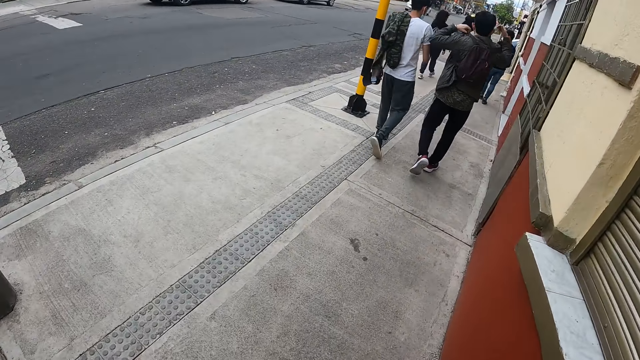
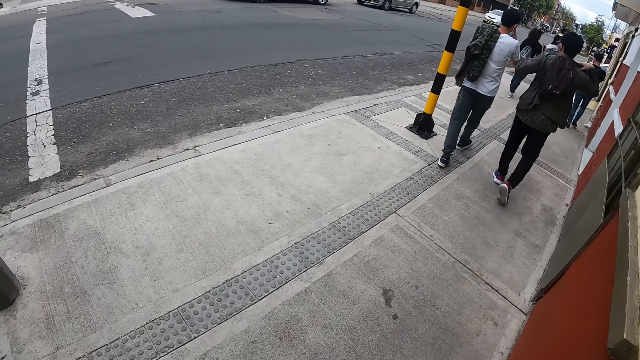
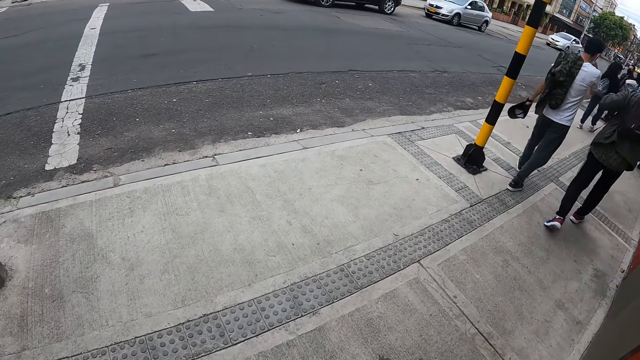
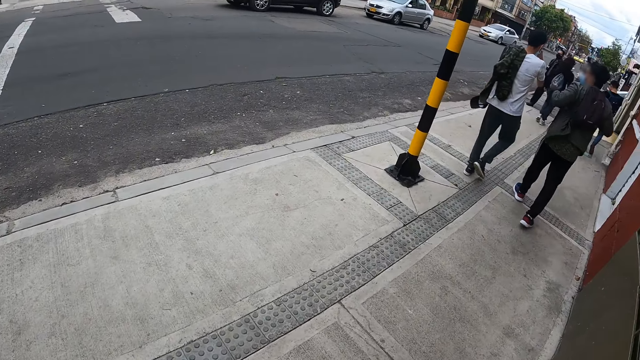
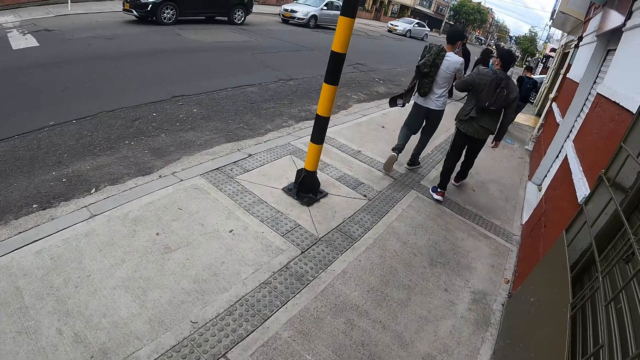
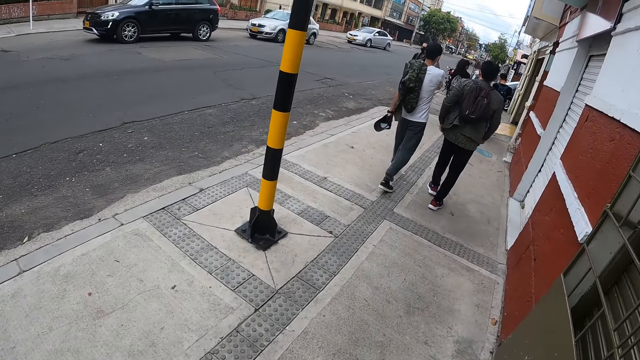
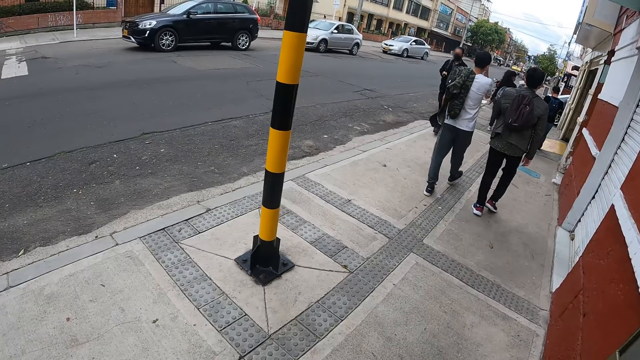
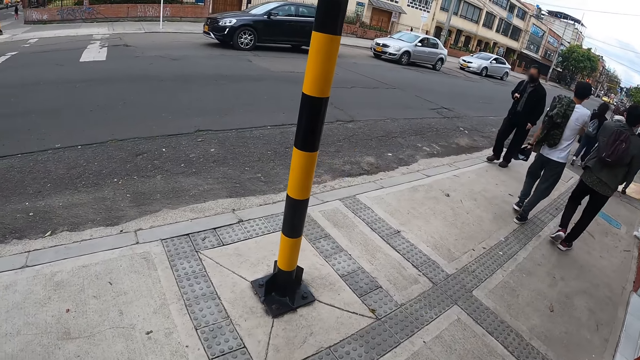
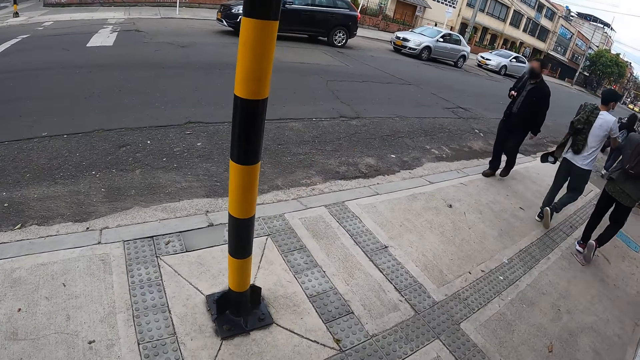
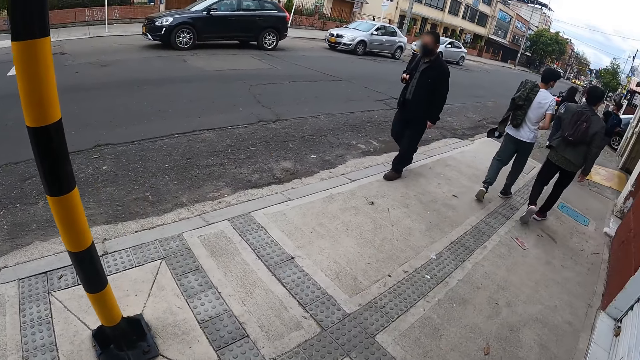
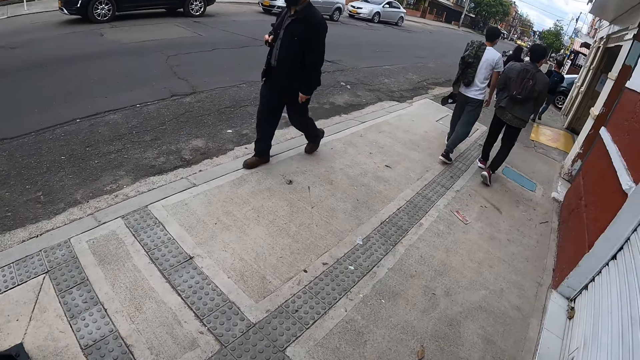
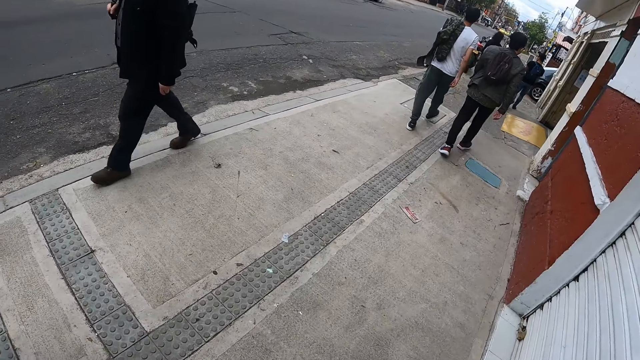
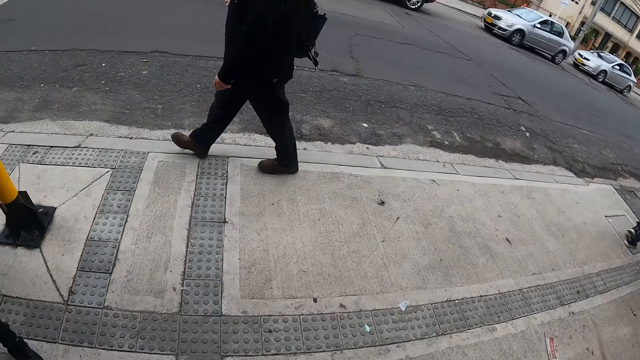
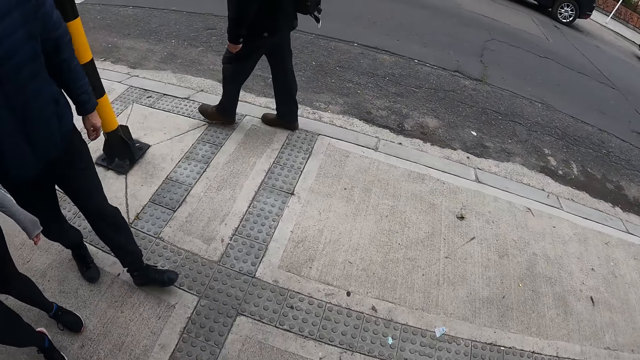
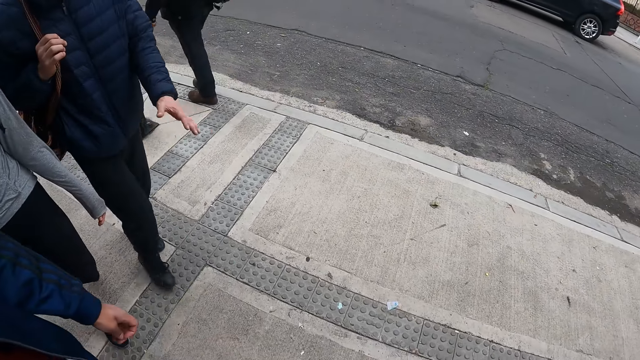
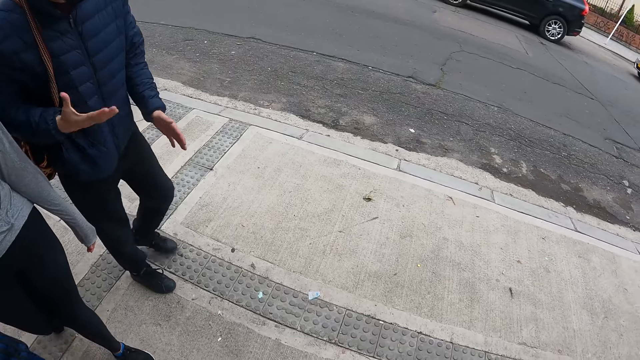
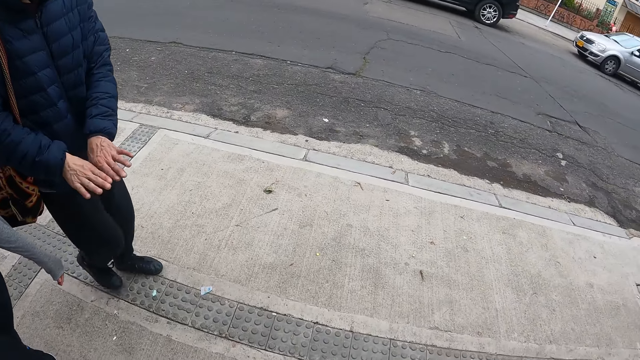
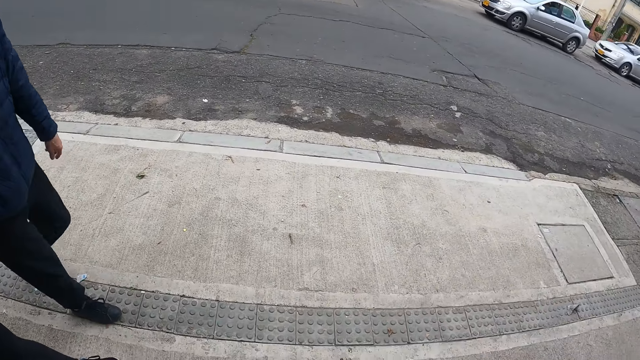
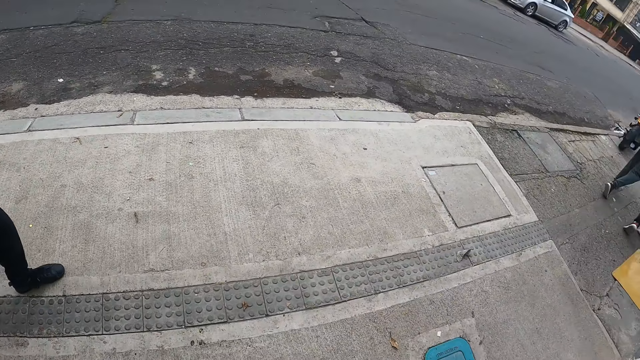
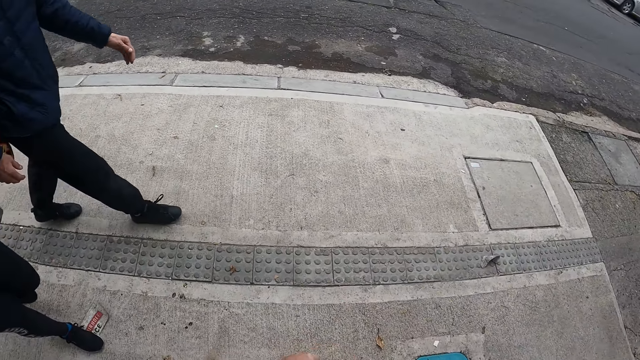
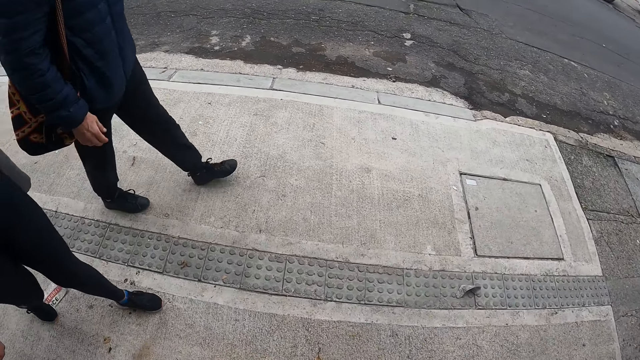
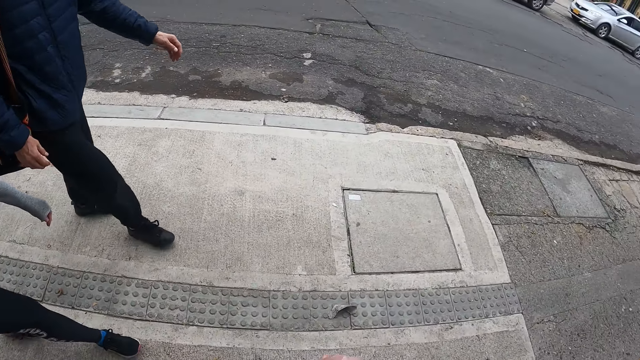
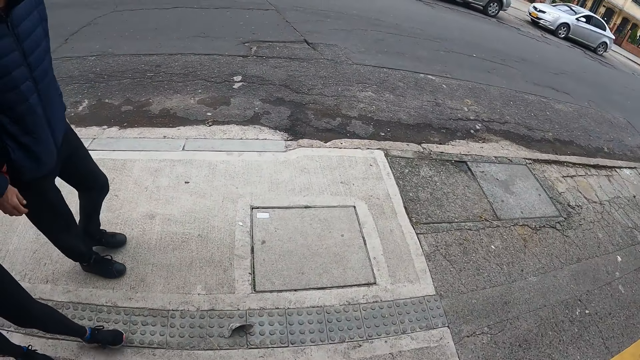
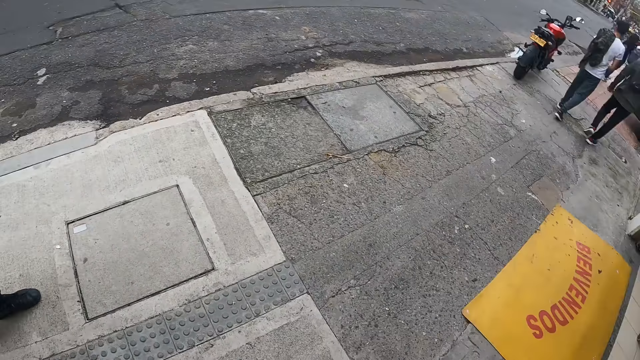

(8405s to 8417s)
A man walks past the camera wearer. The camera wearer looks around and walks on the roadside.

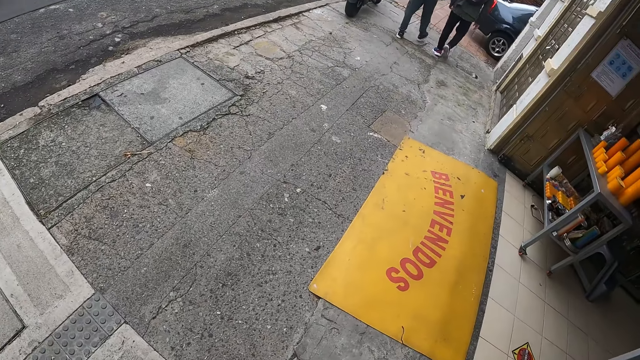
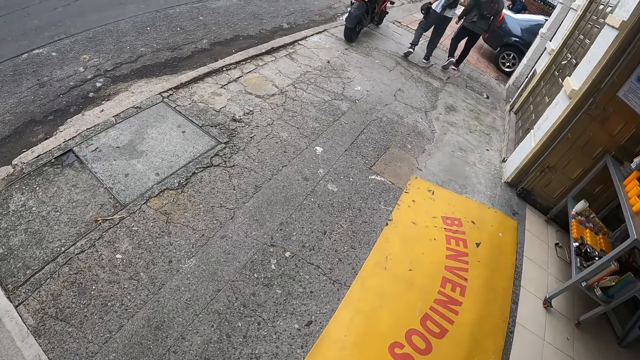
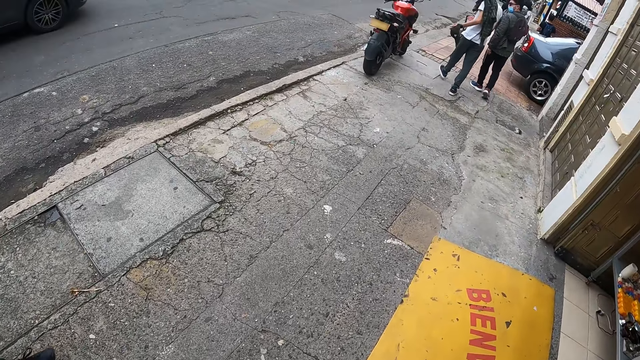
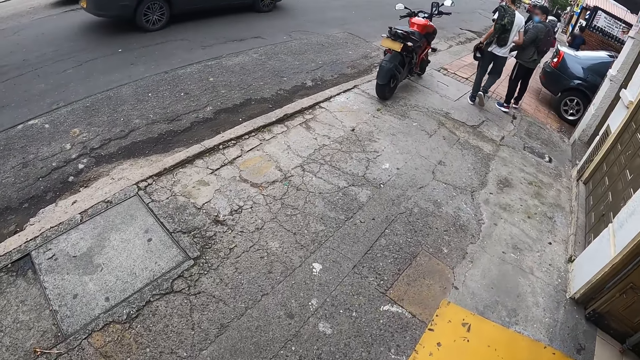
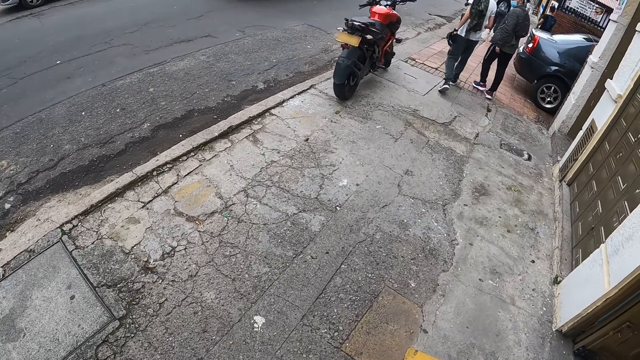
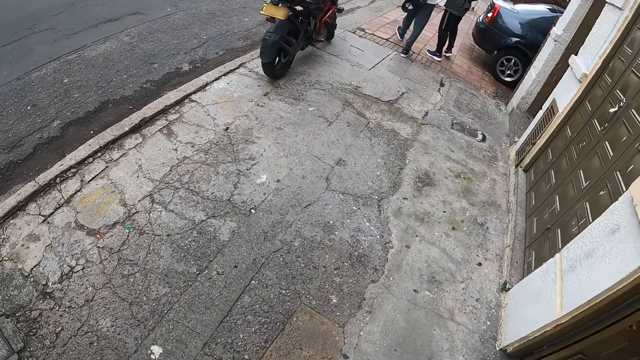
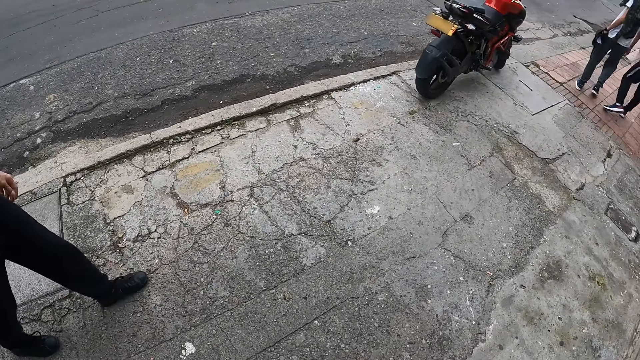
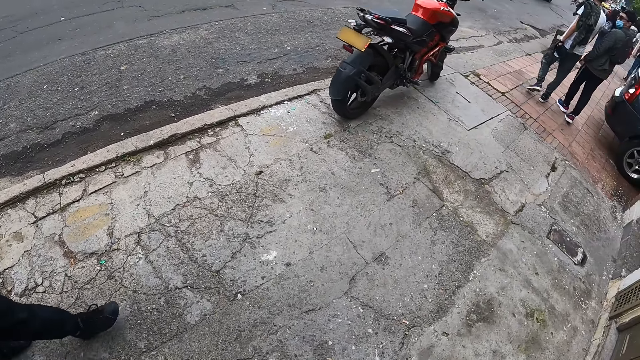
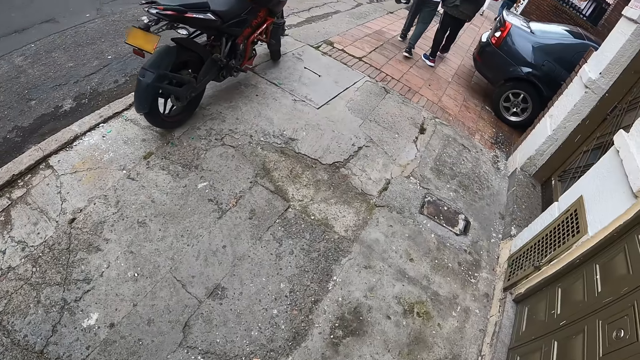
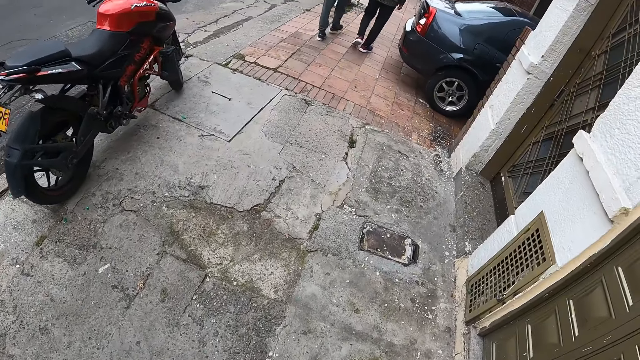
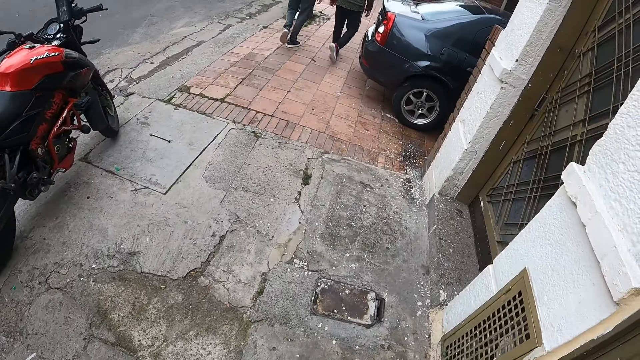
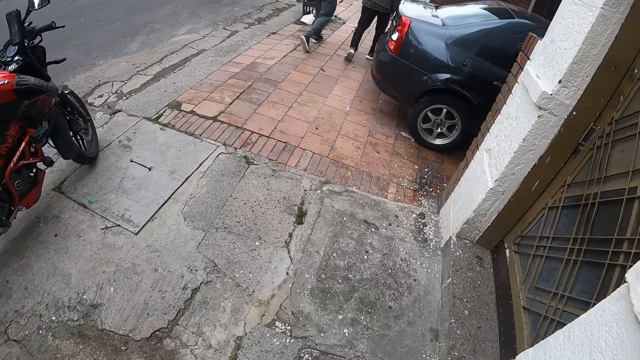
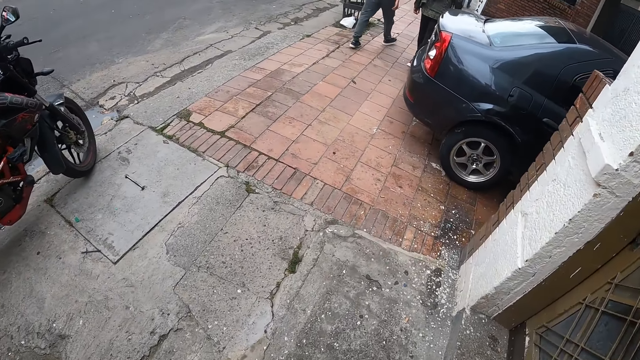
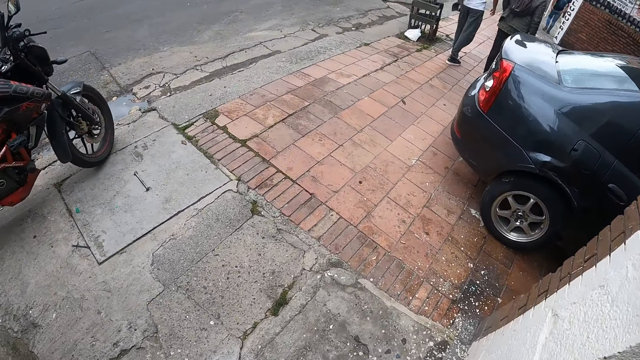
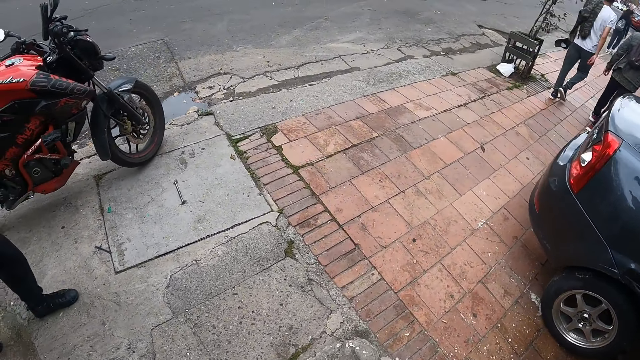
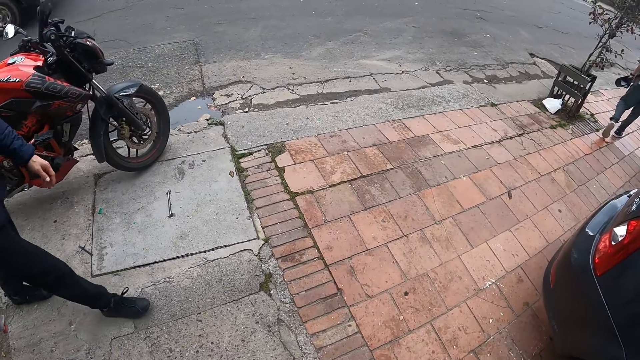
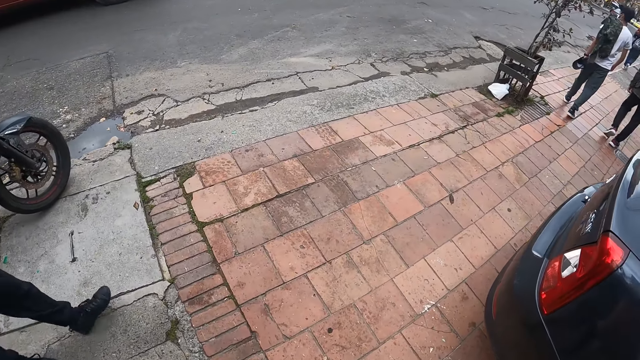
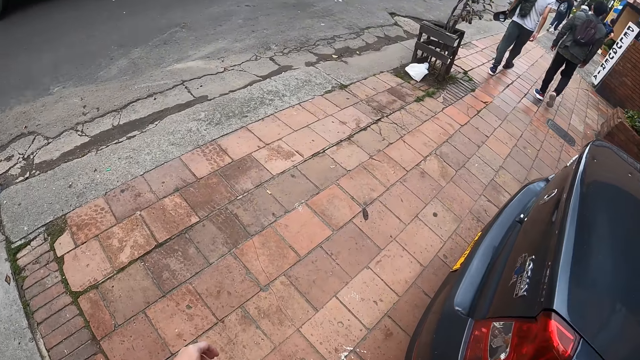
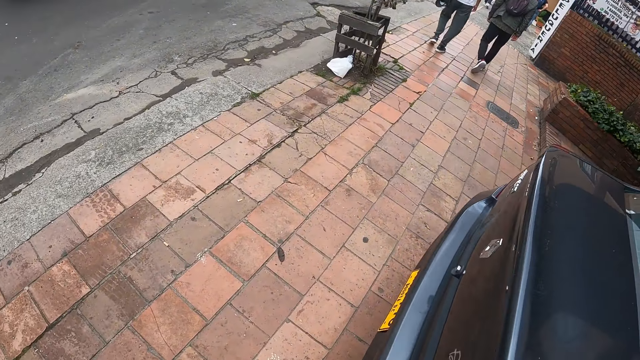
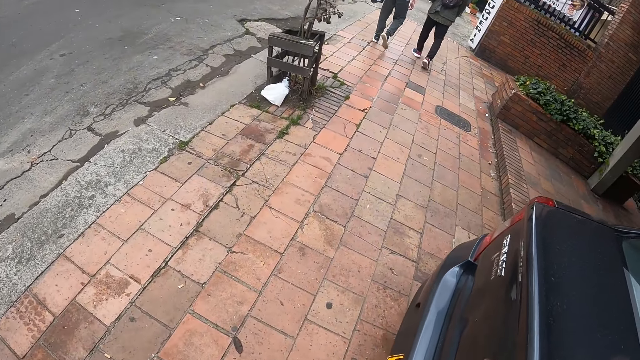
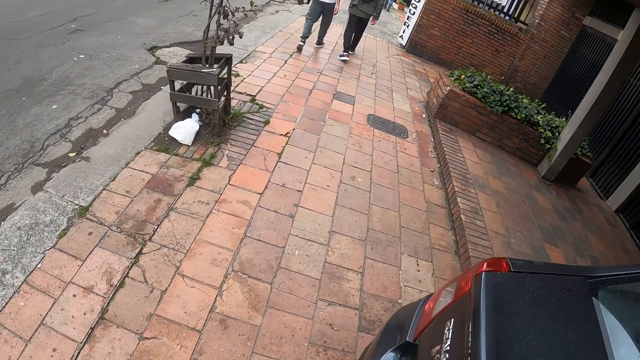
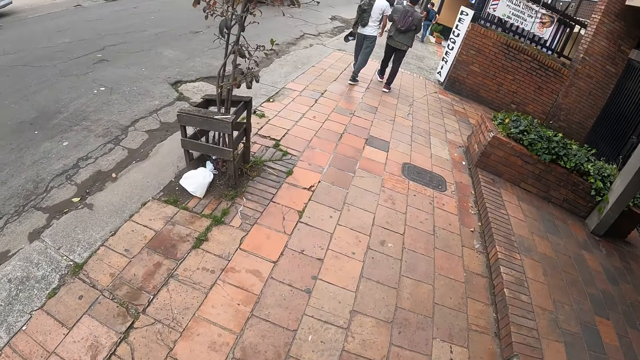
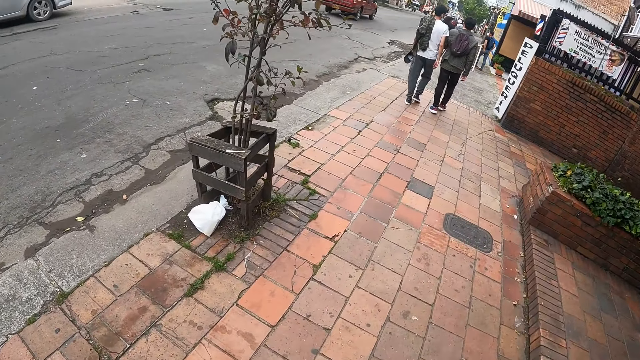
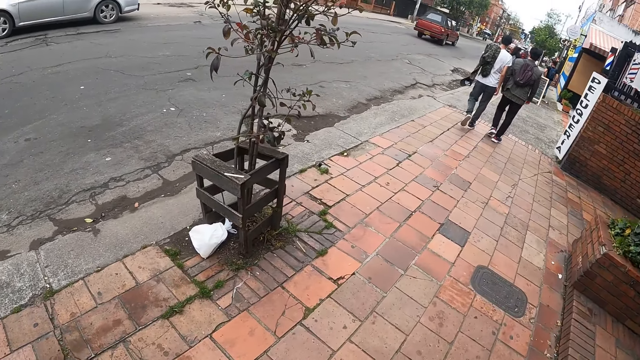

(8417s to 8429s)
An orange car drives past the camera wearer.
